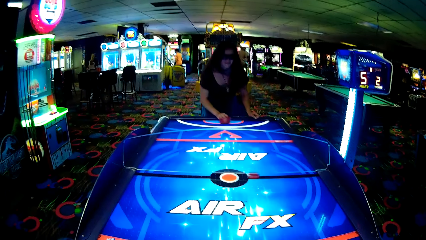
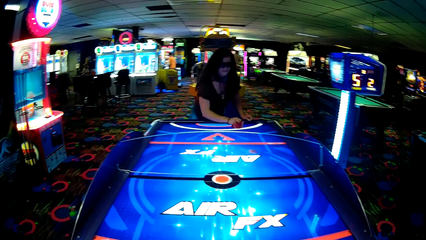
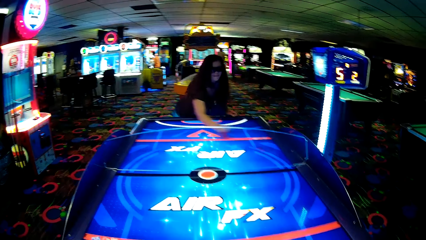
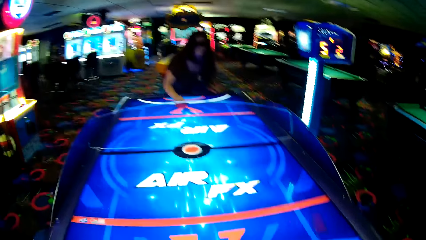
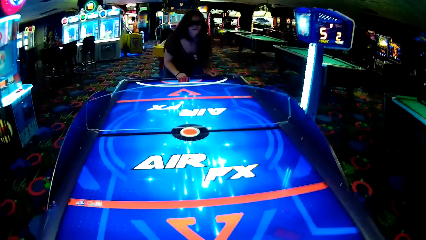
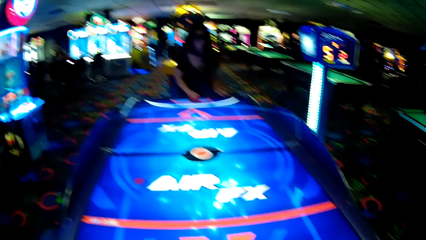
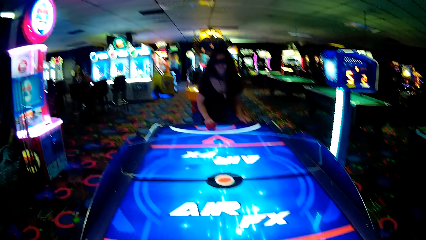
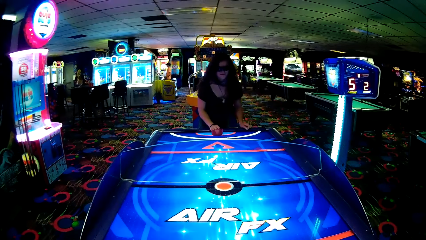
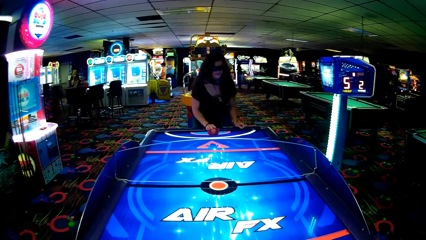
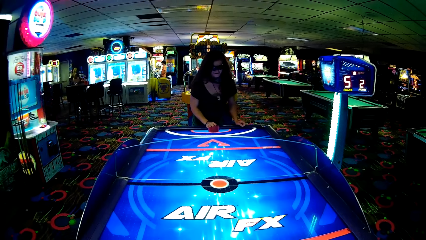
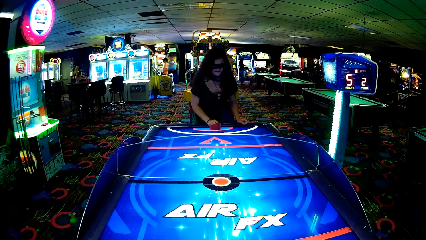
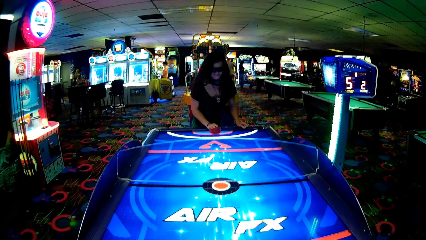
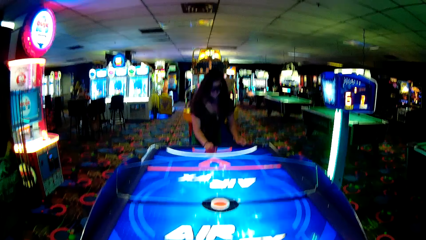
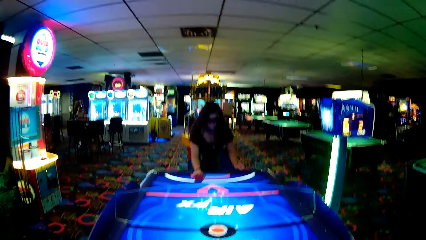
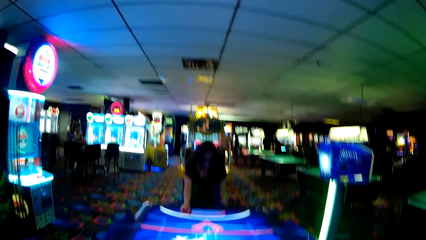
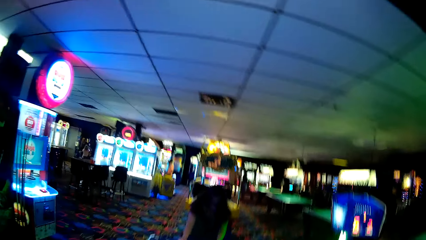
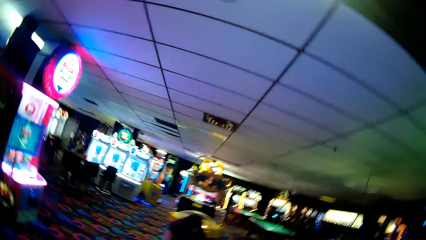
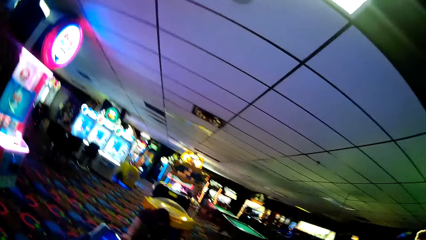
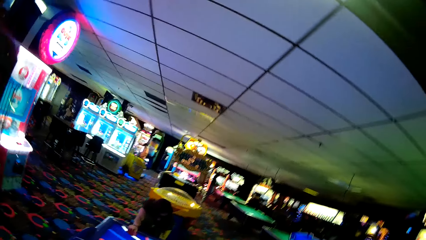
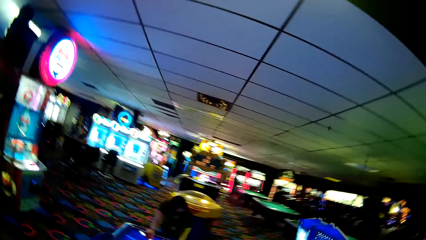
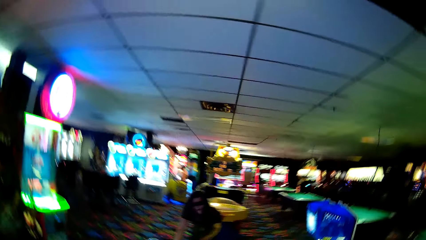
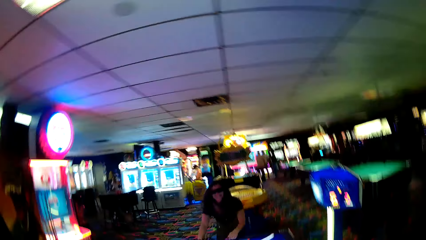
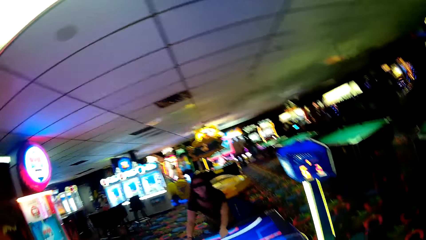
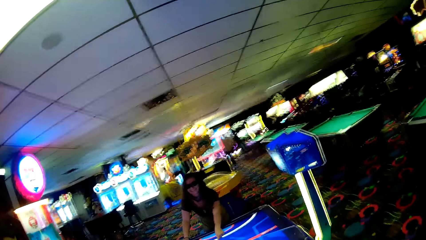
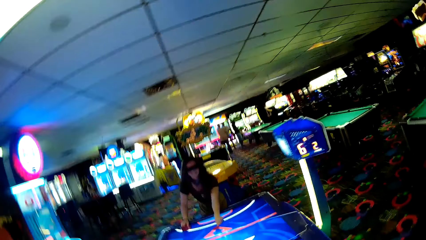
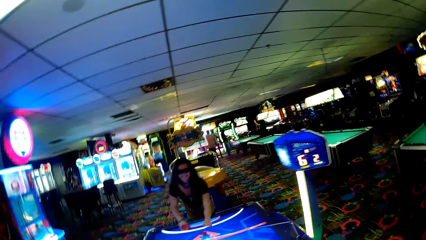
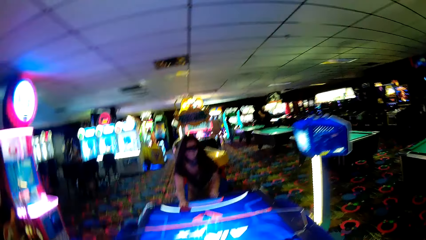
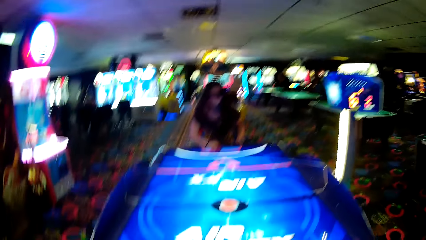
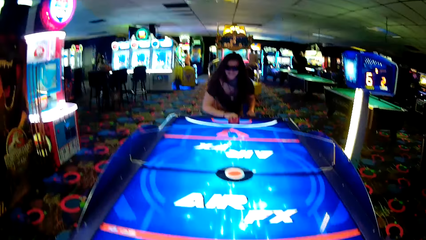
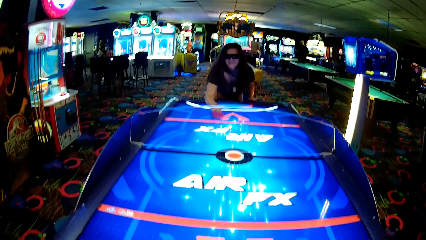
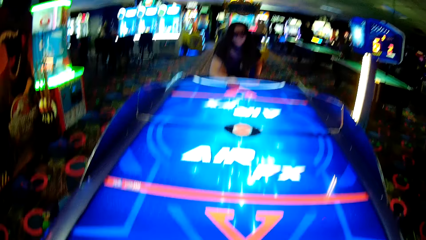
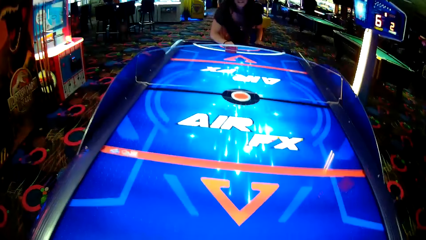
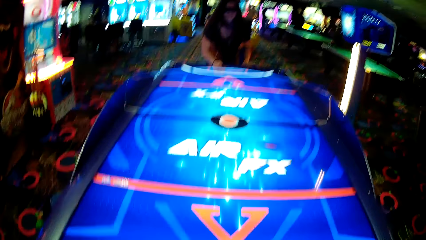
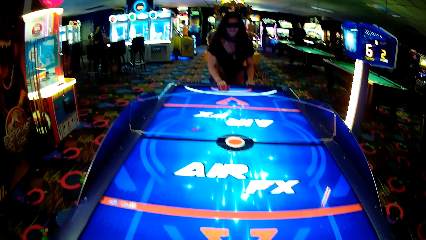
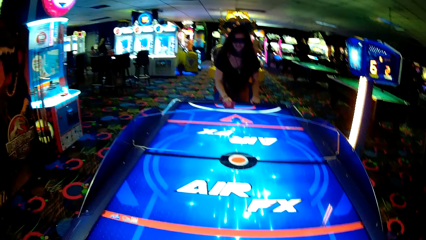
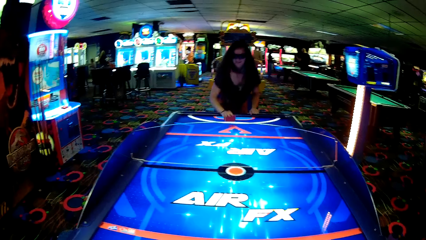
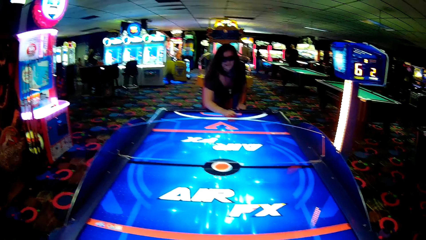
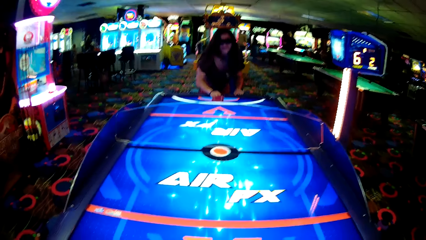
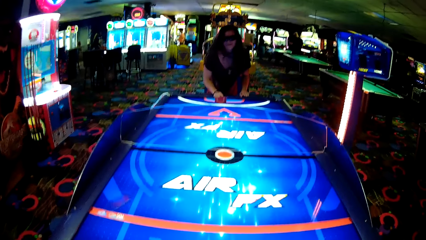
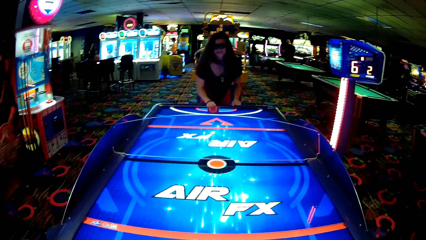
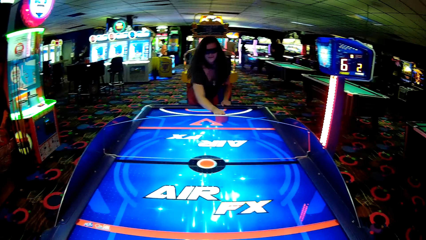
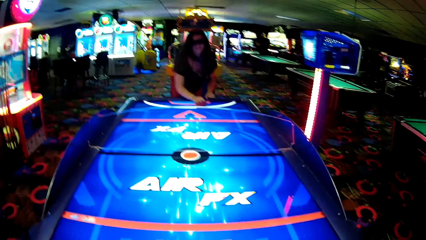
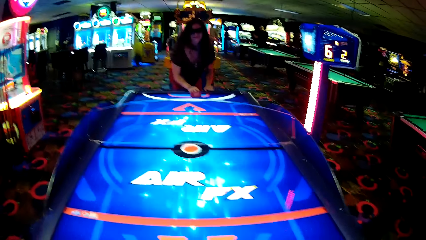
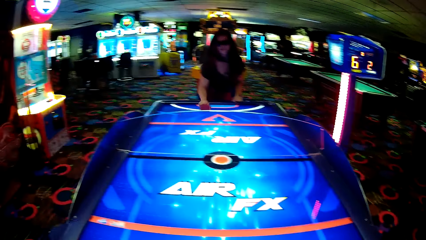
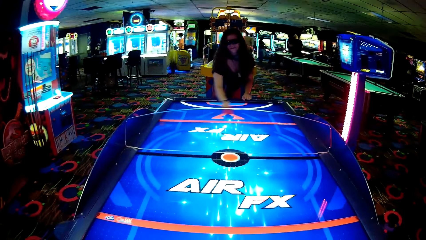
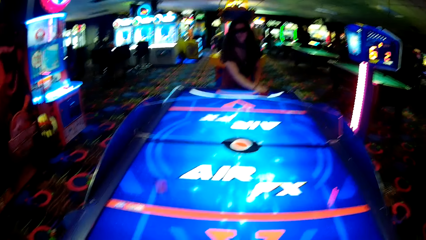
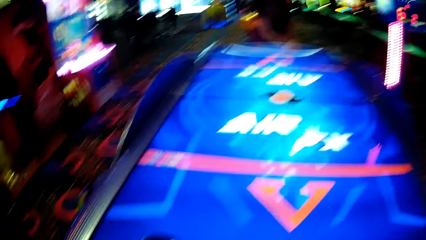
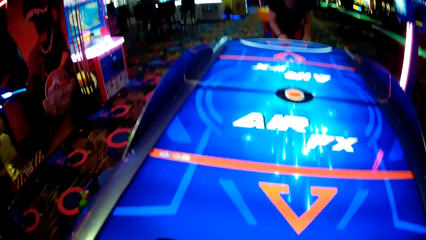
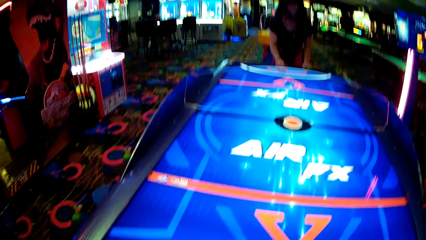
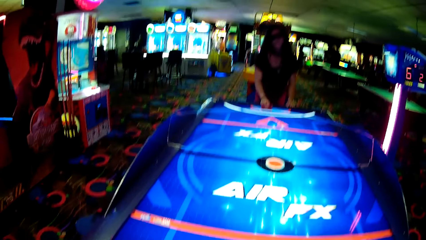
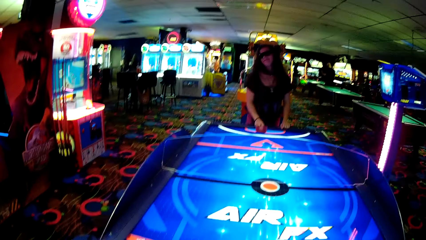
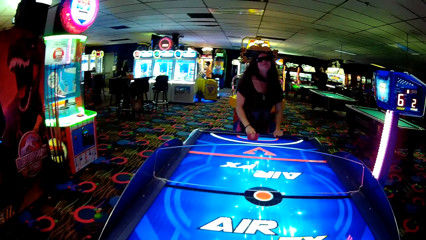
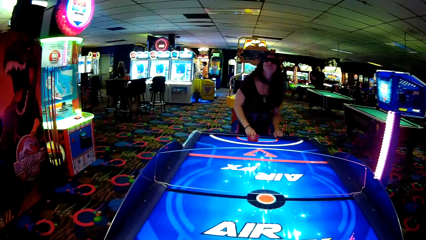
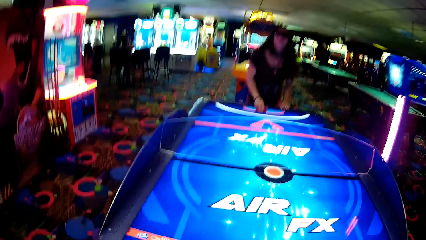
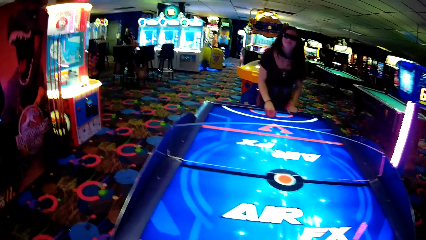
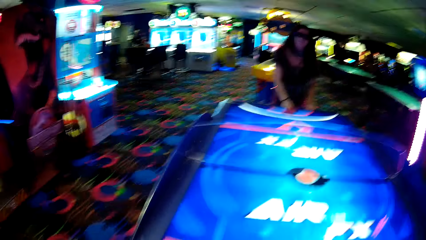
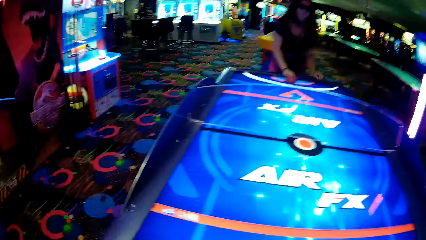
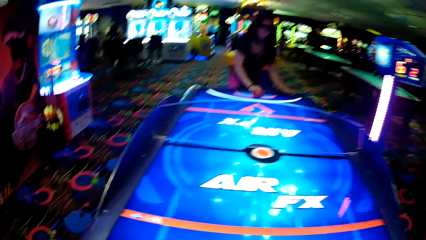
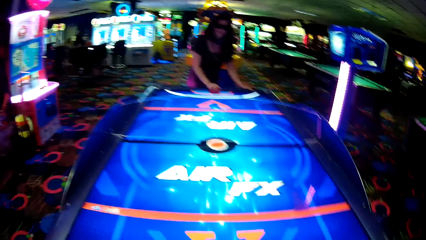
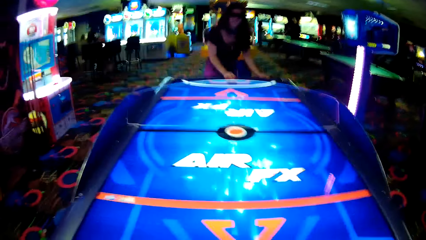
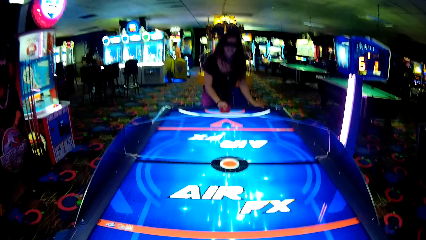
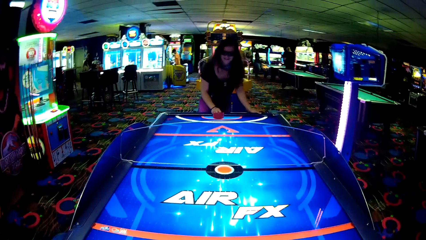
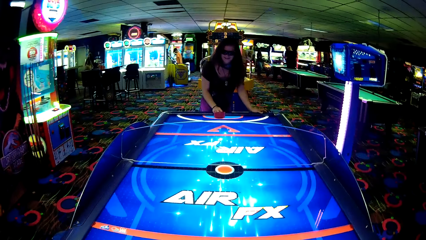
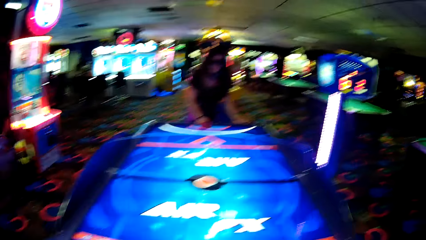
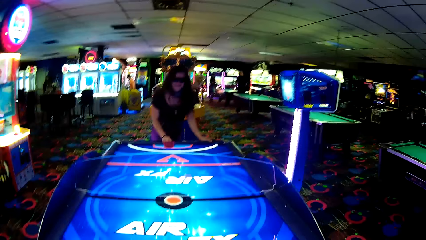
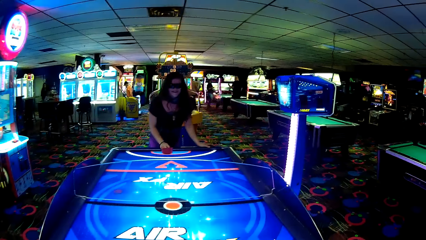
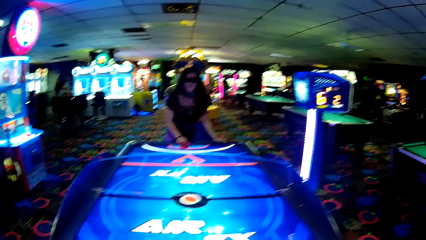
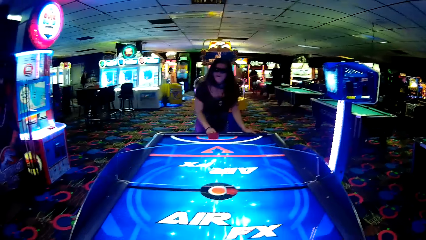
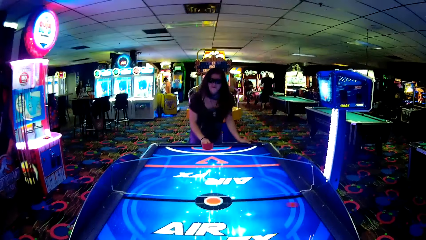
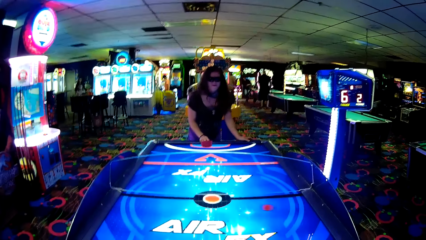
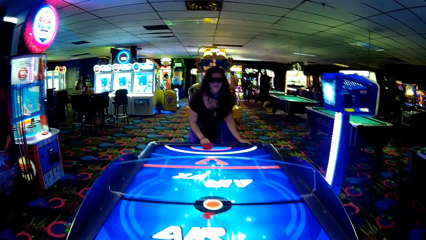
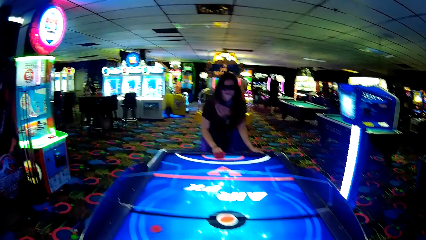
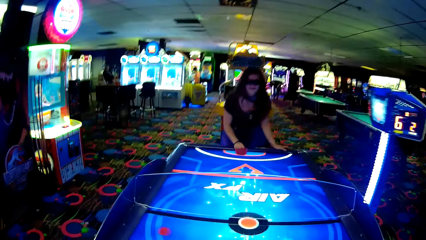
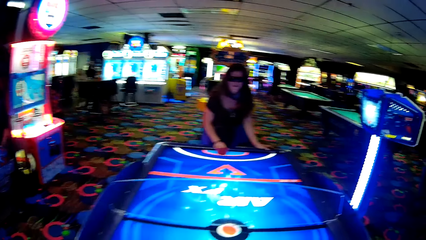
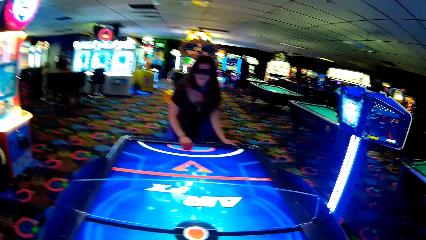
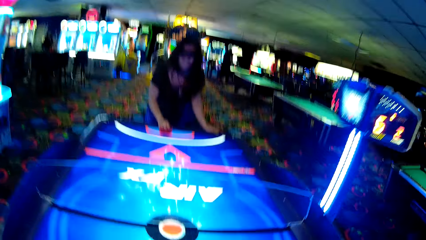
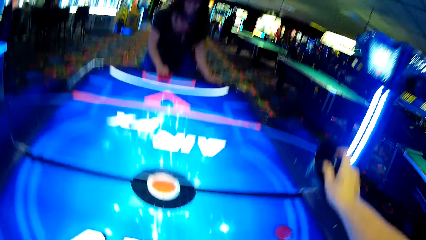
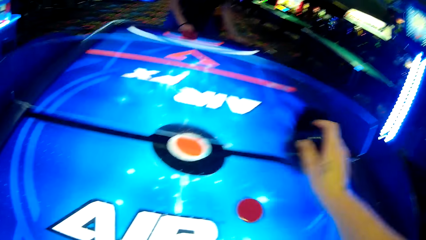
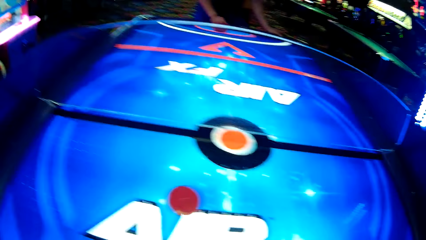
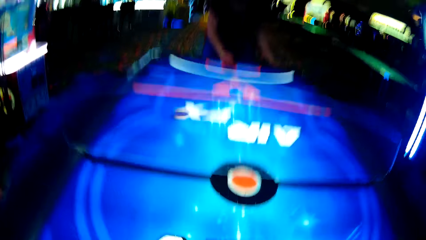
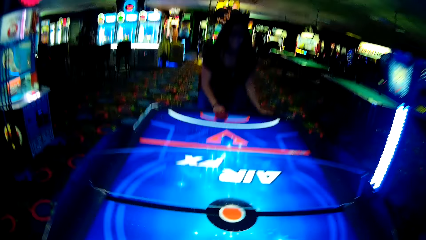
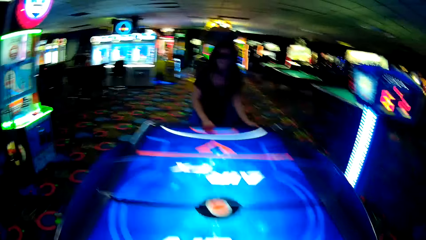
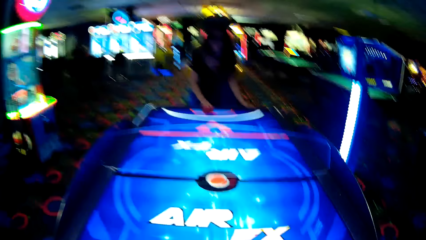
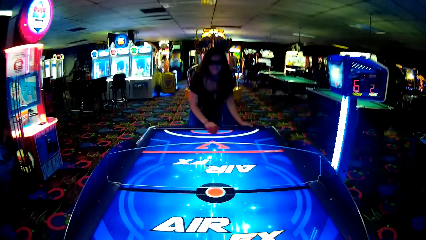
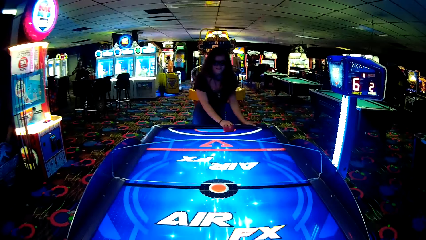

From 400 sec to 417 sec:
A woman moves something and strikes a puck. The camera wearer moves something. The woman moves something. The camera wearer looks around. The woman moves something. The camera wearer moves something. The woman moves something. The camera wearer moves something. The woman strikes the puck and moves something. The camera wearer moves something. They strike the puck.
